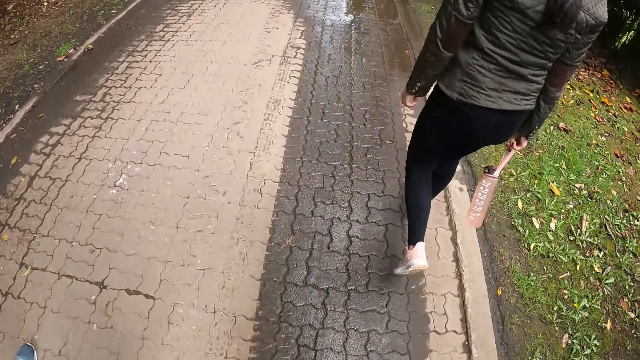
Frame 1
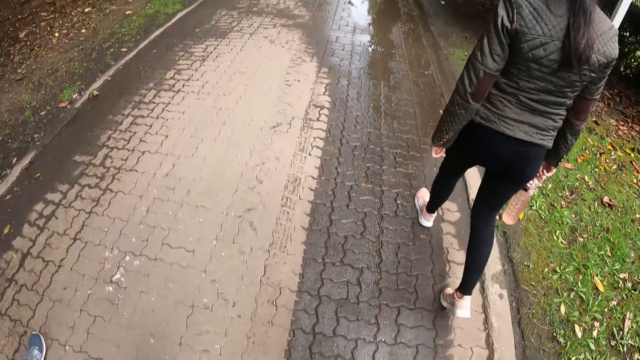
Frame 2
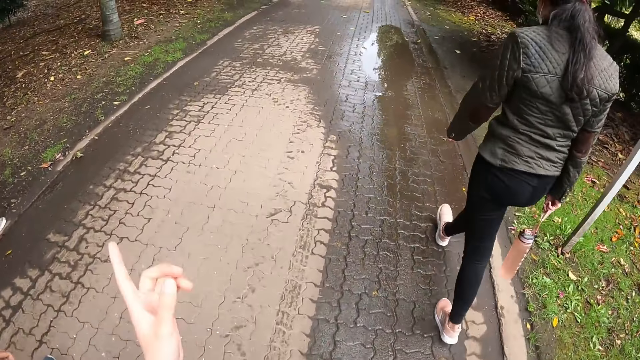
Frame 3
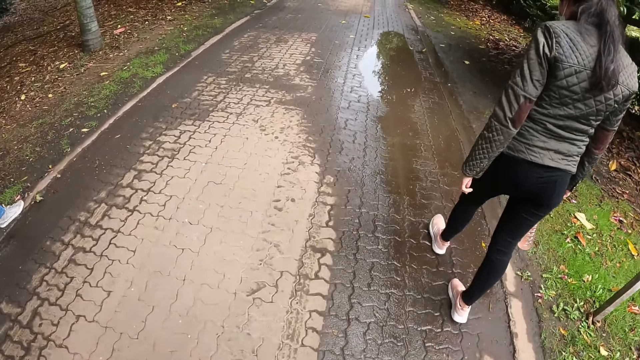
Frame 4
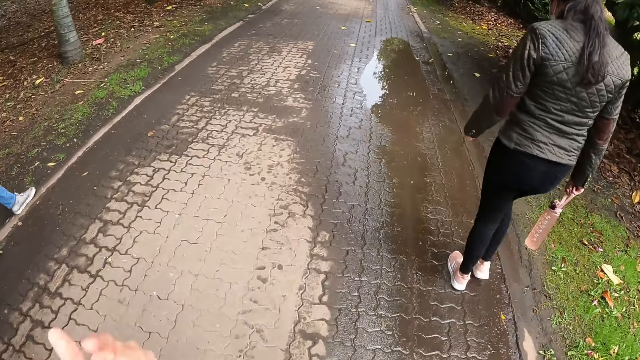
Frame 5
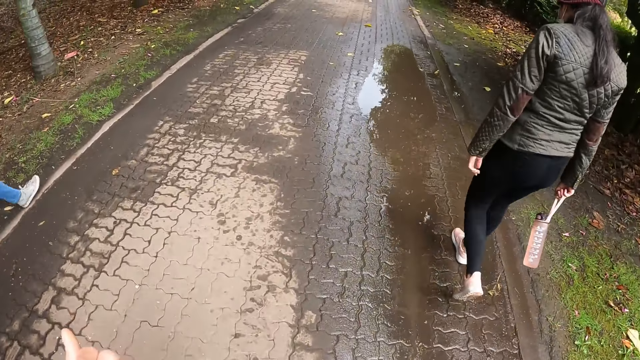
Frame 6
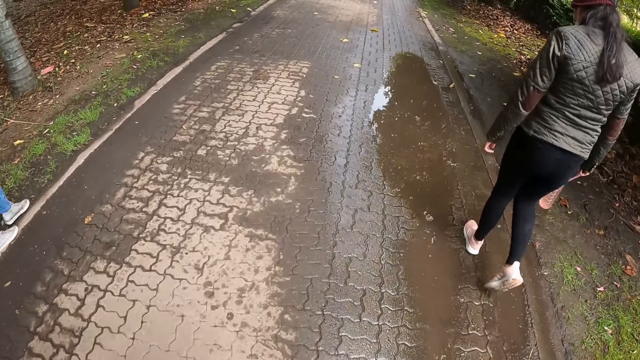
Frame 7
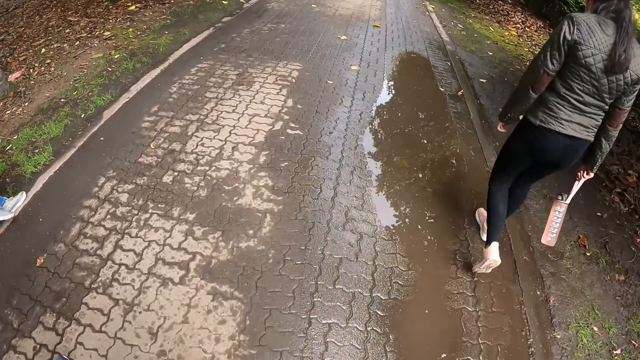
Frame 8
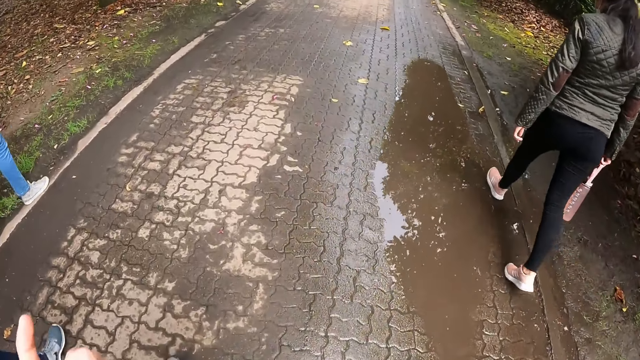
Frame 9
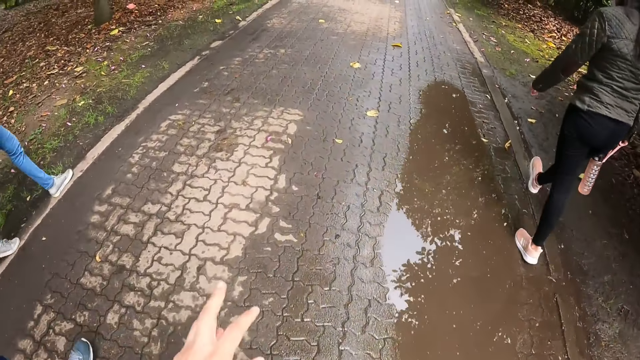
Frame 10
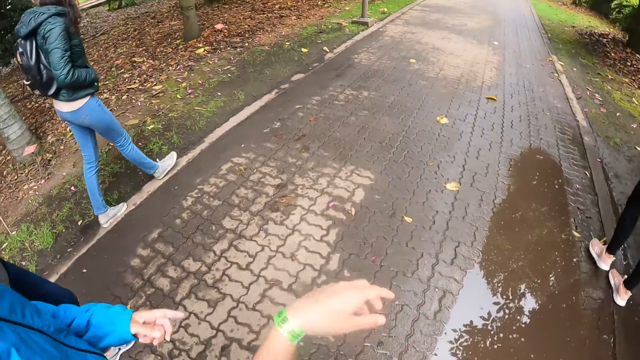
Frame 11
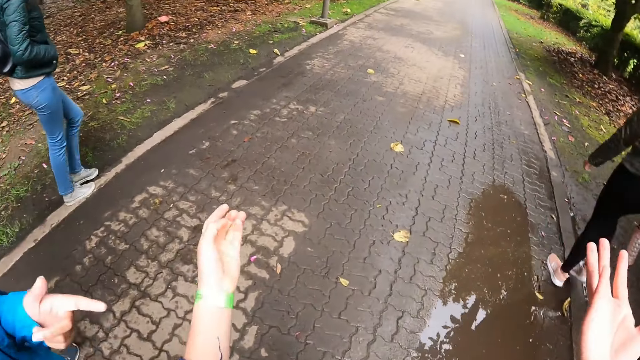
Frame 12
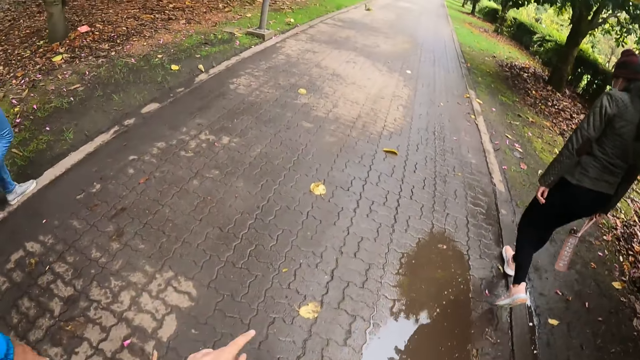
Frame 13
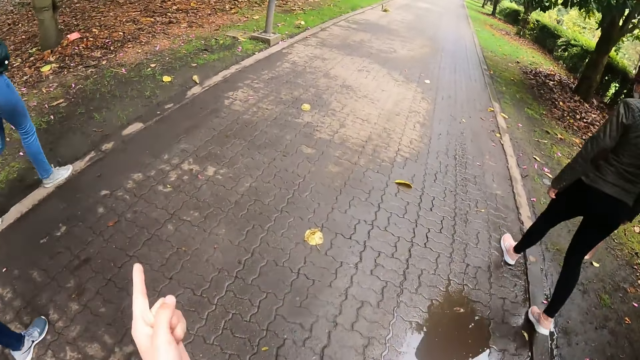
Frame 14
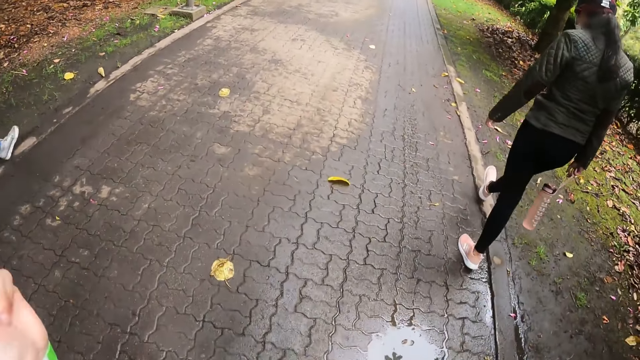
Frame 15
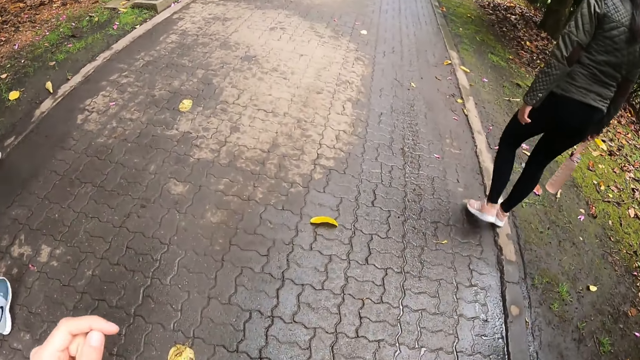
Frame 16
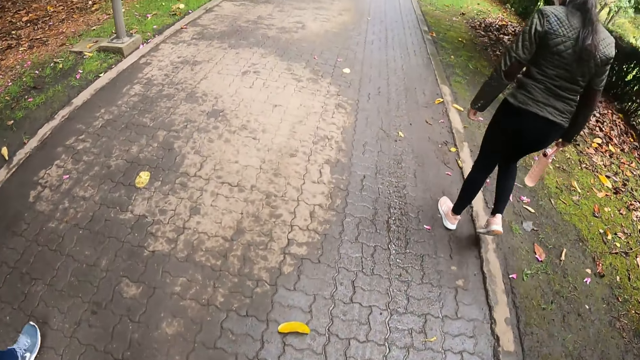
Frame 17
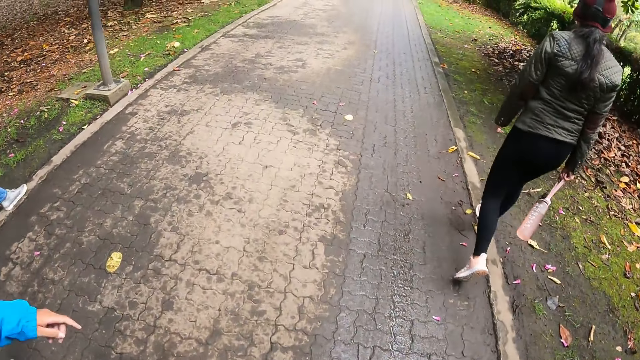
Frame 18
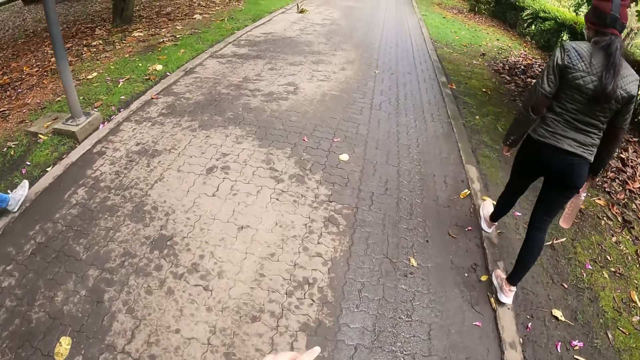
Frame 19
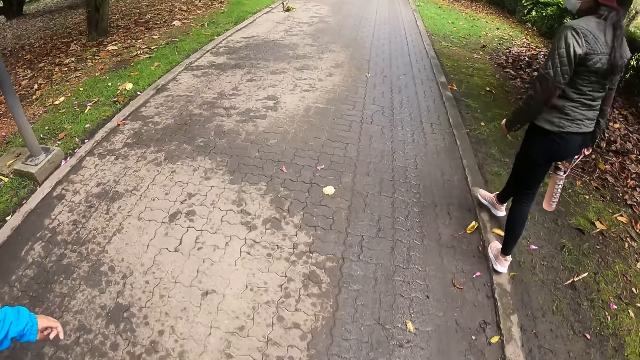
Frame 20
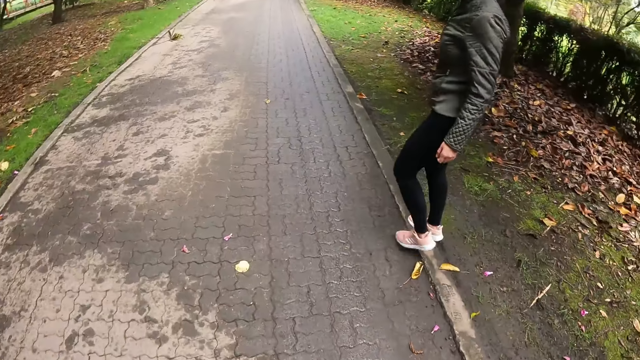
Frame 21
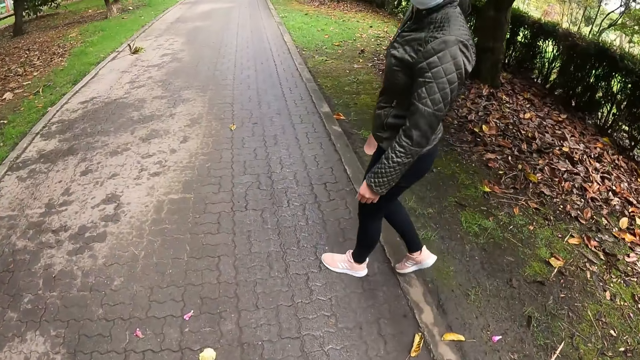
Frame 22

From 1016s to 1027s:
The camera wearer moves their hand. They move both hands forward.

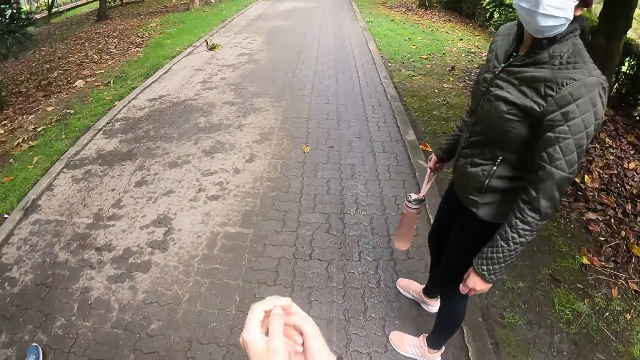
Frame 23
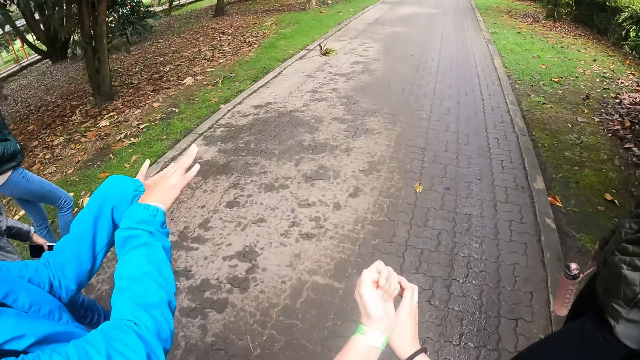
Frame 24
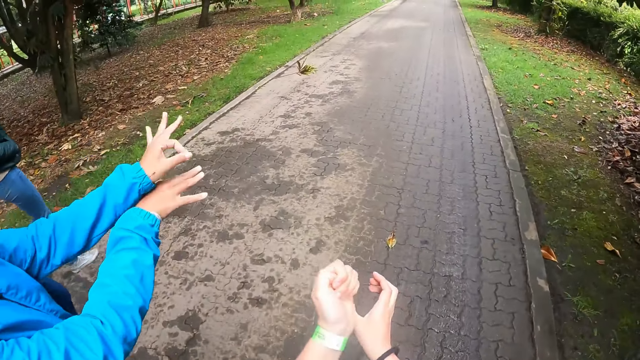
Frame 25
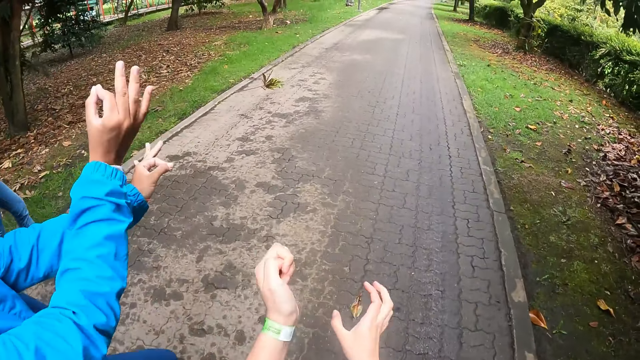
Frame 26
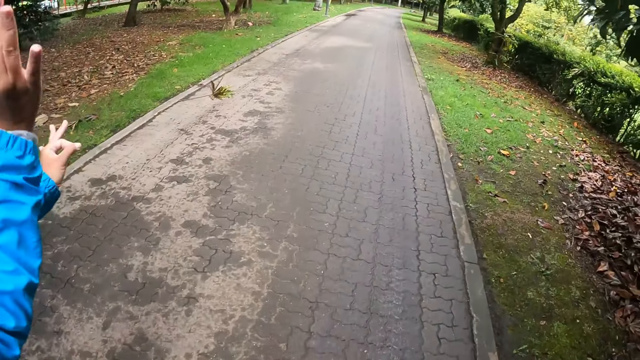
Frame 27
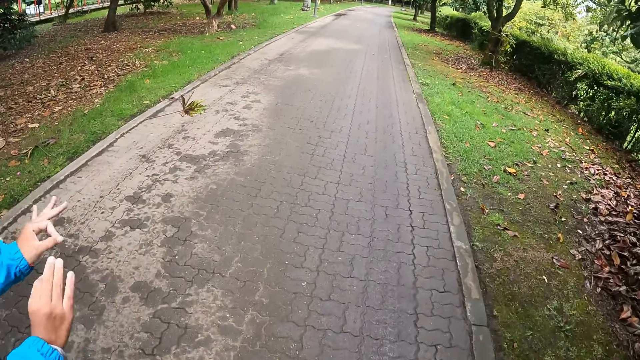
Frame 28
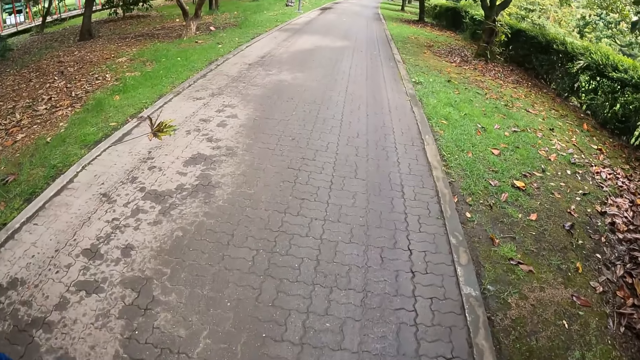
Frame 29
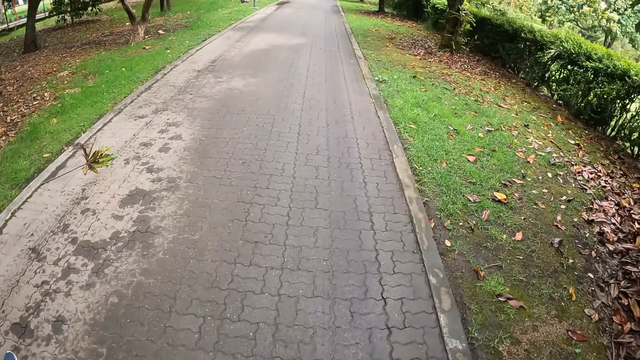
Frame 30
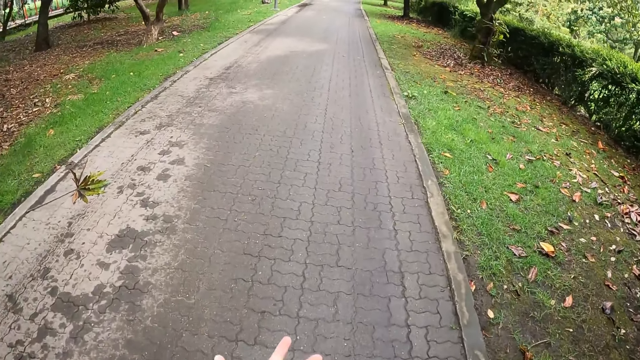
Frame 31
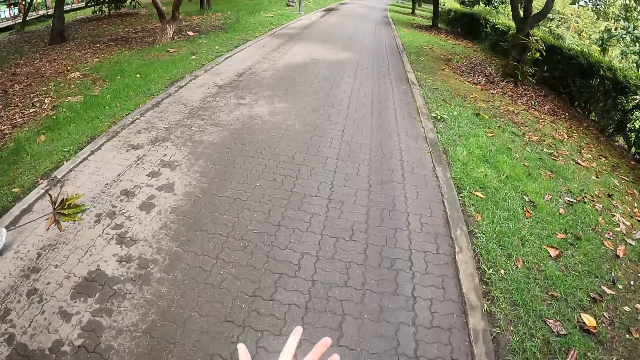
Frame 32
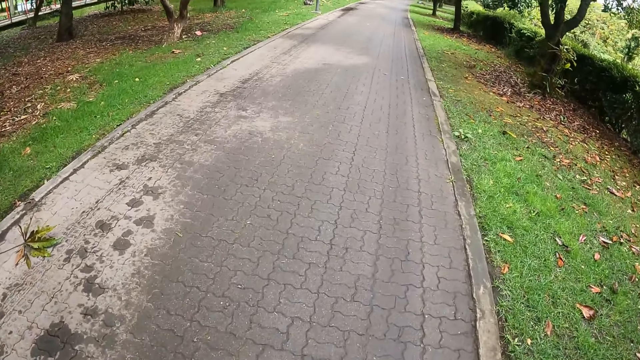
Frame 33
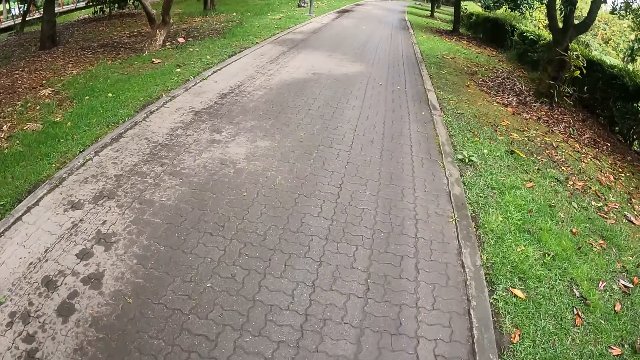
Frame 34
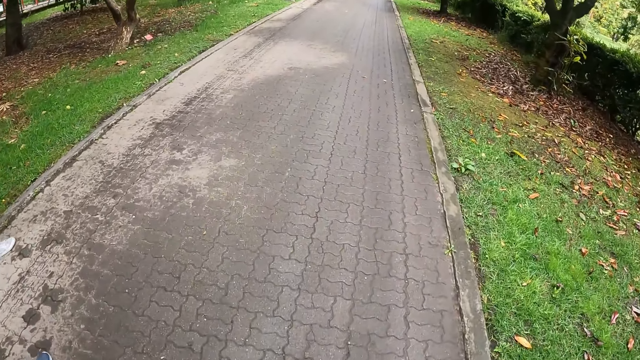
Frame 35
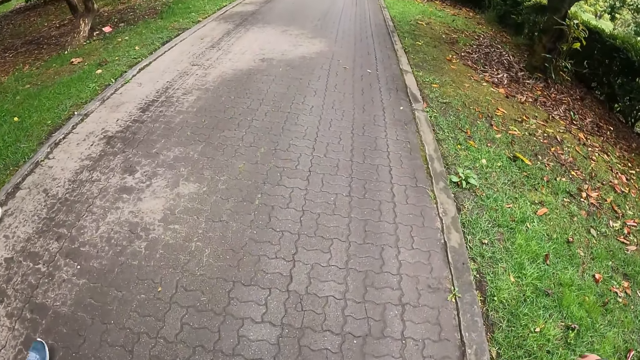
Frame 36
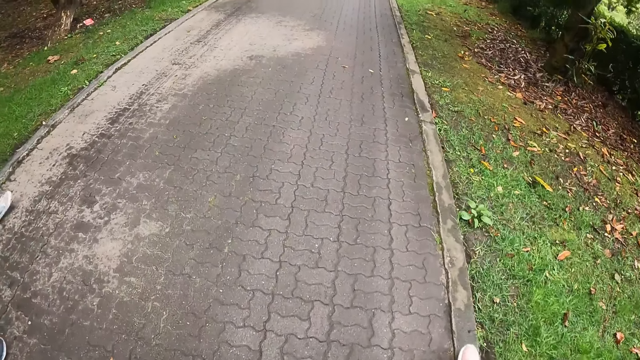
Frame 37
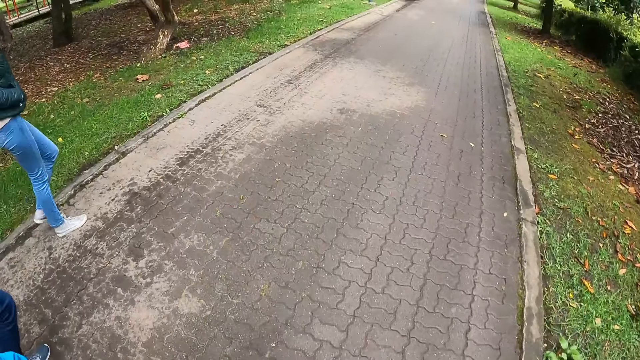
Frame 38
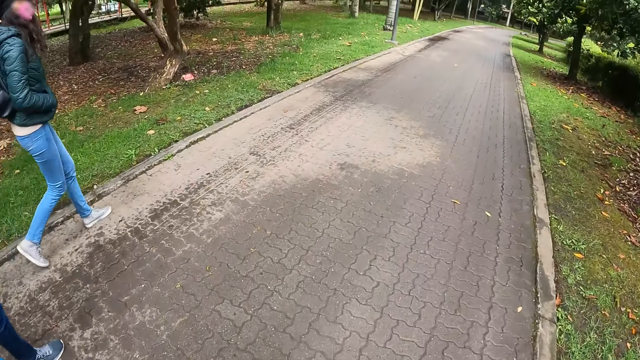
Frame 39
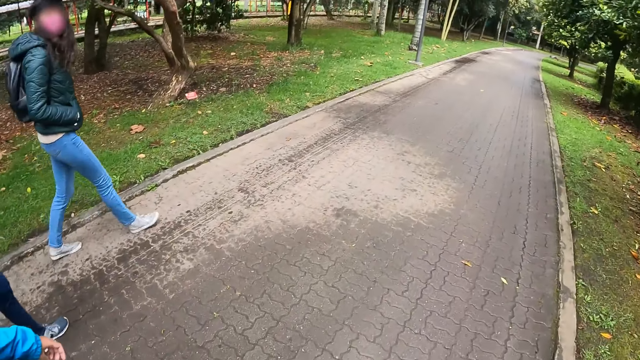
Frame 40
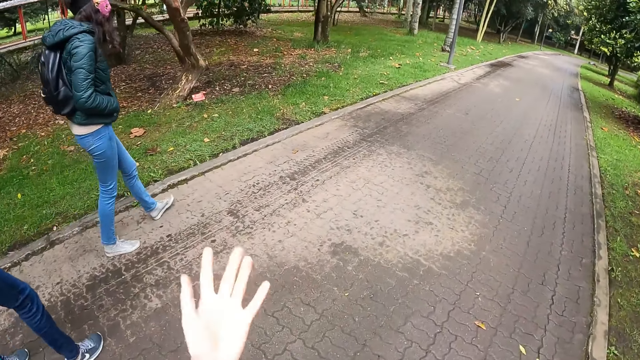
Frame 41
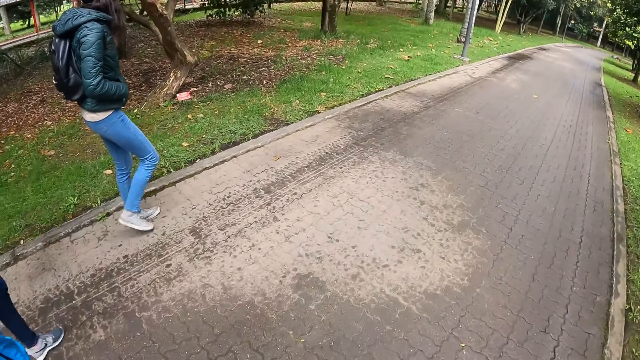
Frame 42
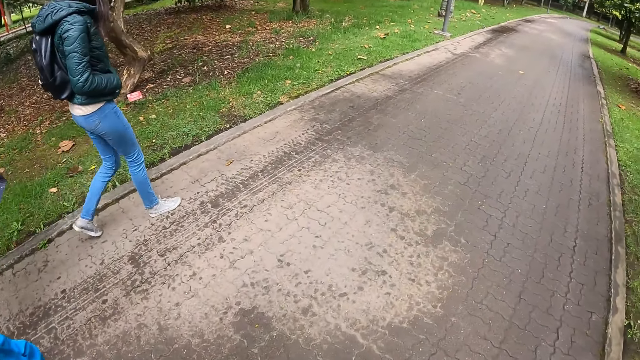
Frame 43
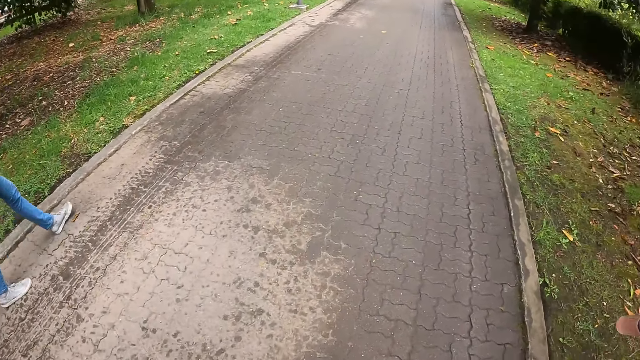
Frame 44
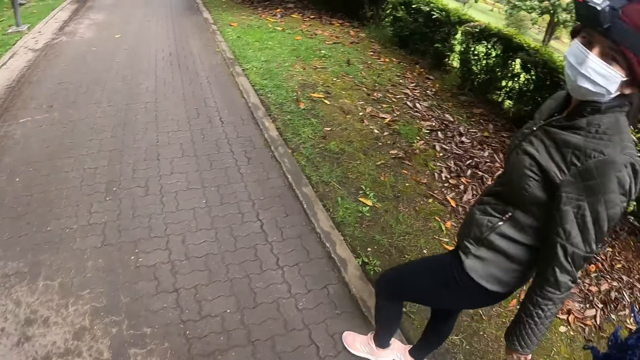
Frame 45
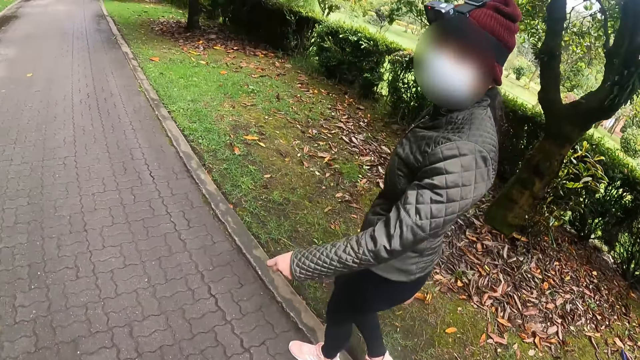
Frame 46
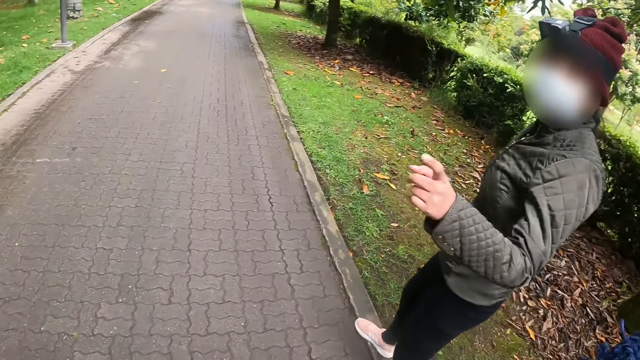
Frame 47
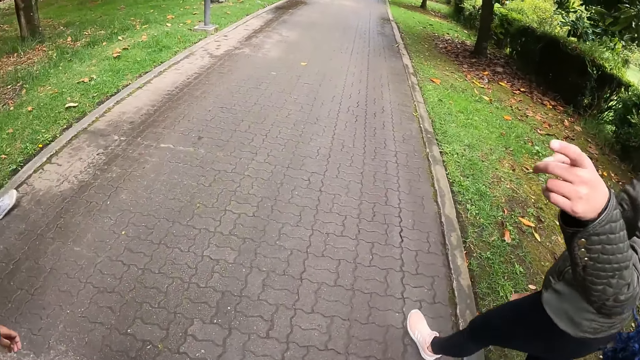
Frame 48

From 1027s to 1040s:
The camera wearer moves their hand around.
